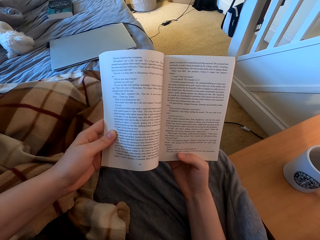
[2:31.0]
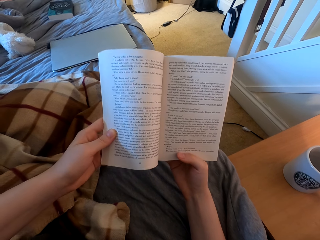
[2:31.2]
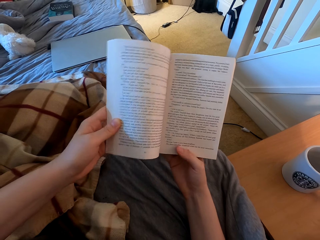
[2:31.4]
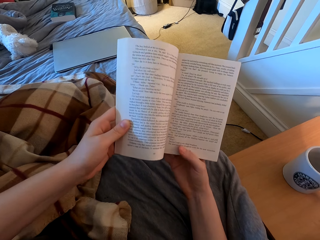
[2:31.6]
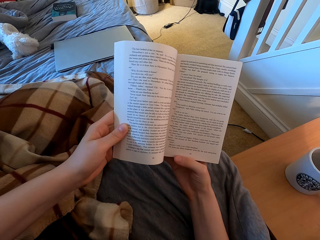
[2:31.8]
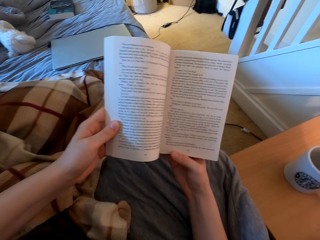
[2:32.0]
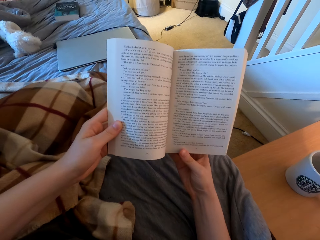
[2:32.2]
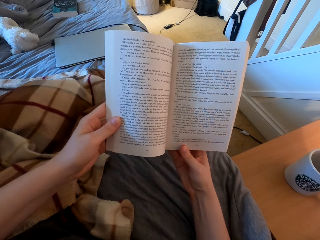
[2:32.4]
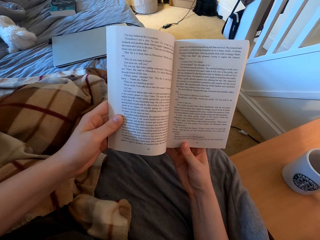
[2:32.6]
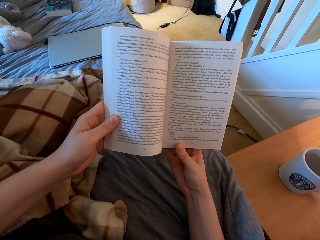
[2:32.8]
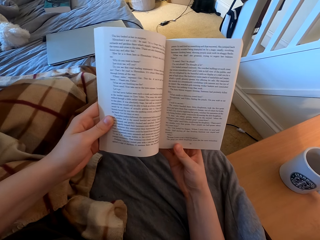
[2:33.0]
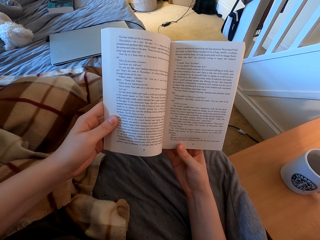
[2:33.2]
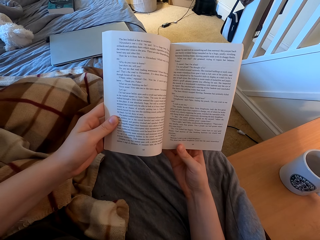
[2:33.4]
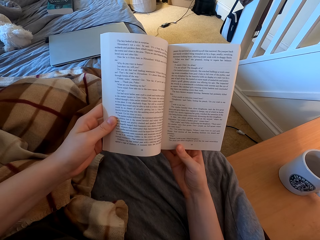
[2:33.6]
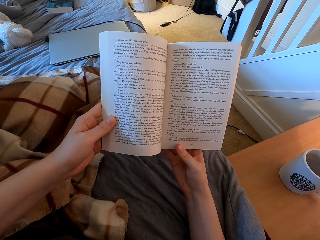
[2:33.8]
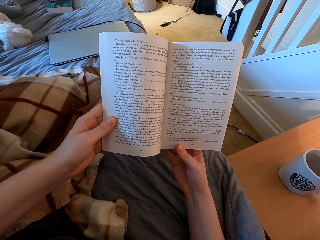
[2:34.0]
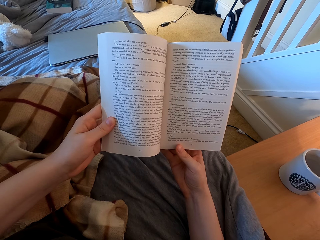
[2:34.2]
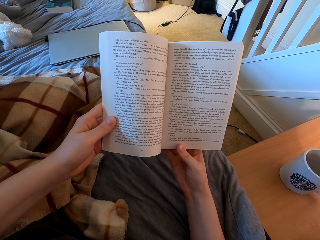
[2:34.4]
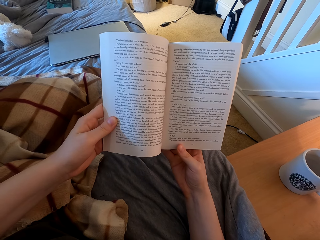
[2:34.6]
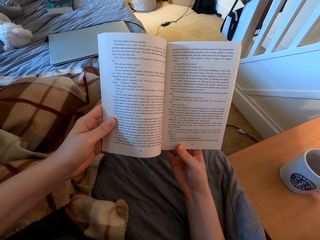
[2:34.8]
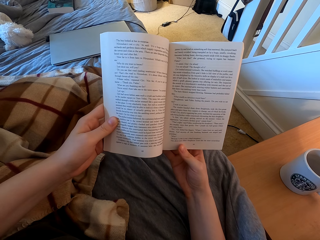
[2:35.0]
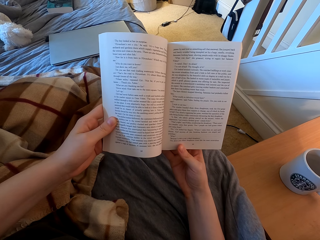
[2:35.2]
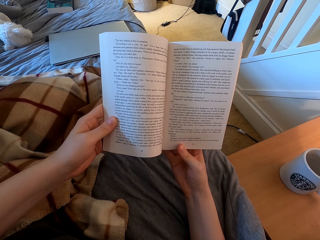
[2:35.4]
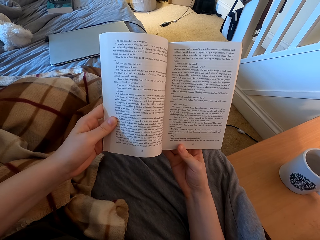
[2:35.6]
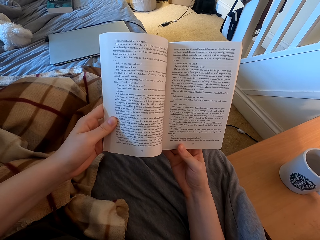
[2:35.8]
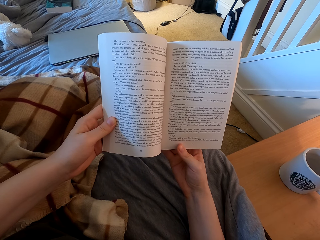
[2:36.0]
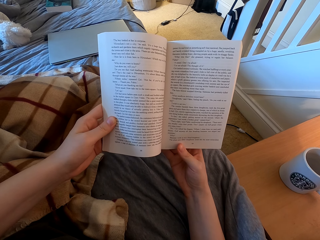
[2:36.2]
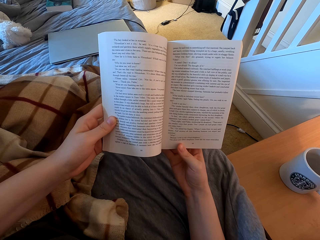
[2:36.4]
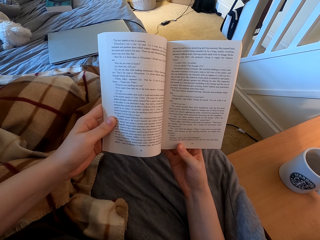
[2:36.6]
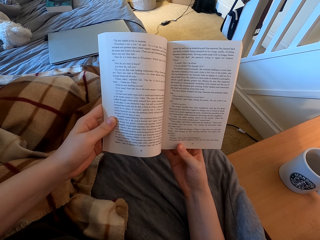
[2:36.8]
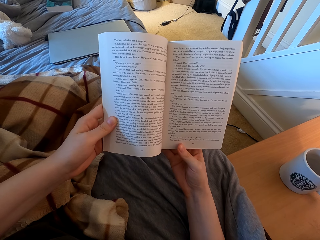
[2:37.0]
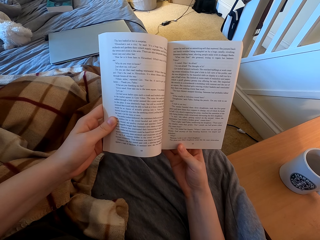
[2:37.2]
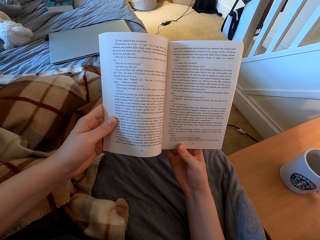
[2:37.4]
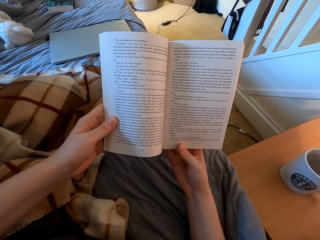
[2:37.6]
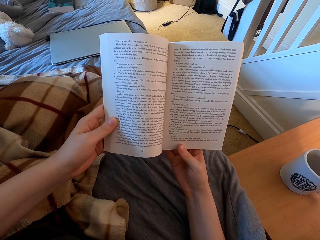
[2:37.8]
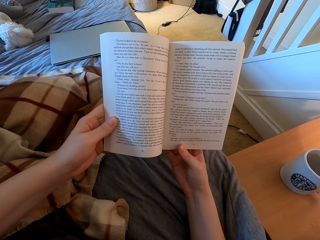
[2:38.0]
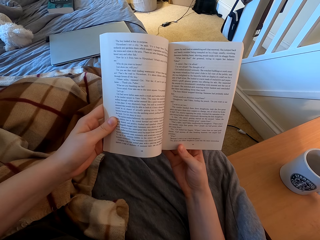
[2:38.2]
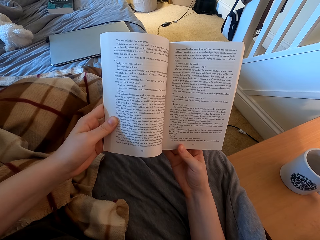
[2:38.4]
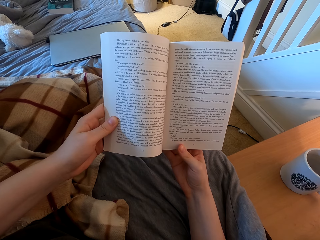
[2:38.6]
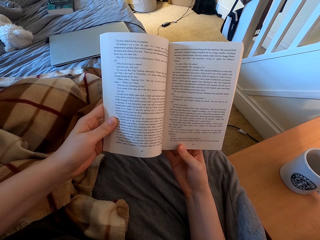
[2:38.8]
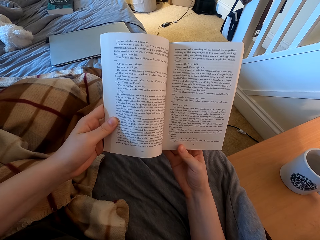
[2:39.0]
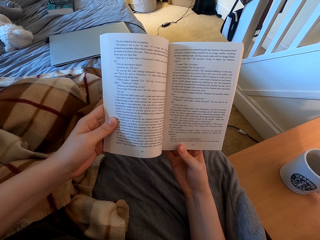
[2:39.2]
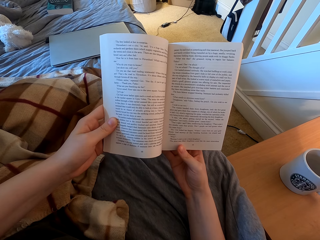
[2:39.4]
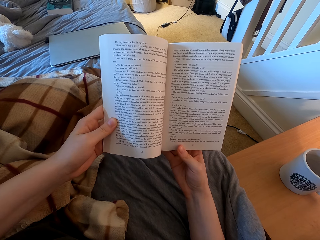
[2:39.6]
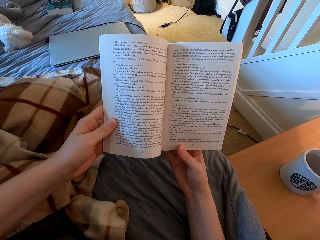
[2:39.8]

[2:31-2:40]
The camera wearer lifts the book and reads the book.

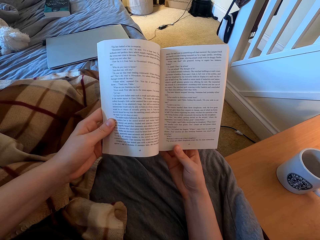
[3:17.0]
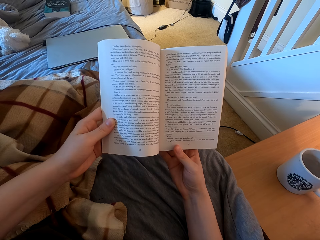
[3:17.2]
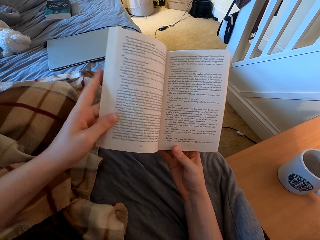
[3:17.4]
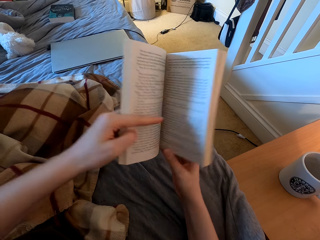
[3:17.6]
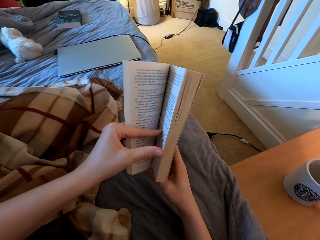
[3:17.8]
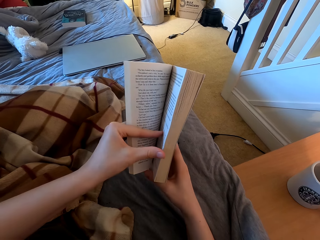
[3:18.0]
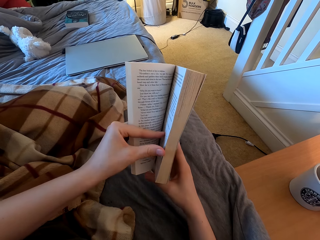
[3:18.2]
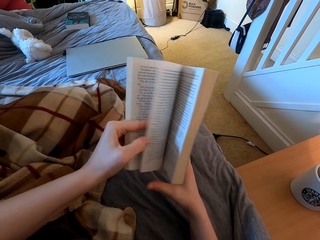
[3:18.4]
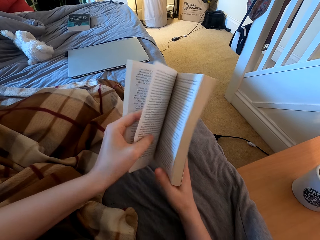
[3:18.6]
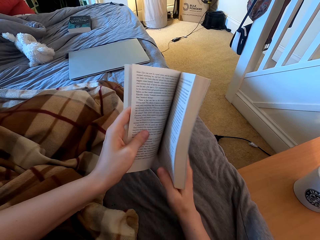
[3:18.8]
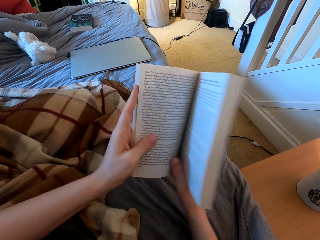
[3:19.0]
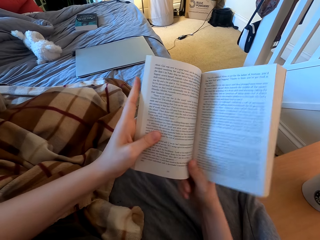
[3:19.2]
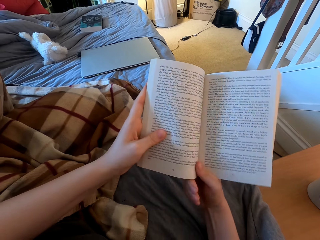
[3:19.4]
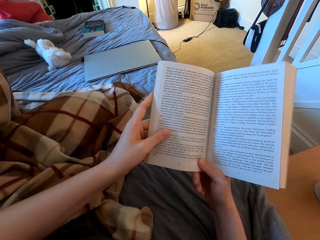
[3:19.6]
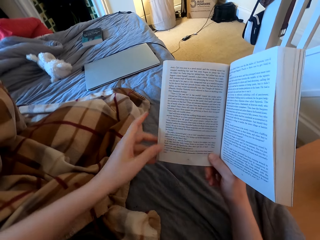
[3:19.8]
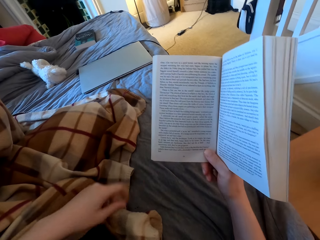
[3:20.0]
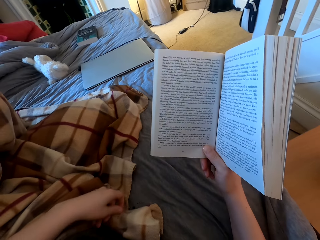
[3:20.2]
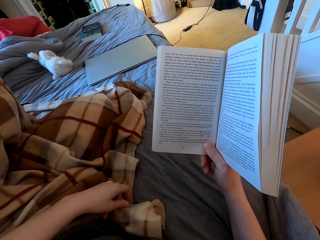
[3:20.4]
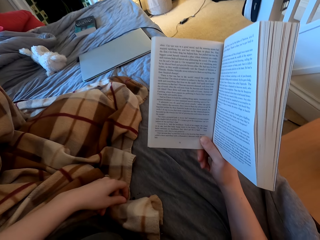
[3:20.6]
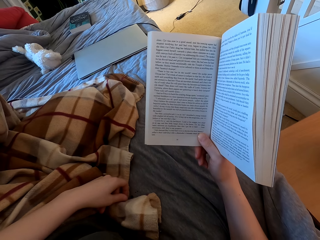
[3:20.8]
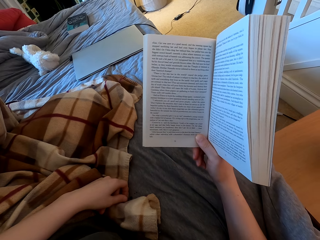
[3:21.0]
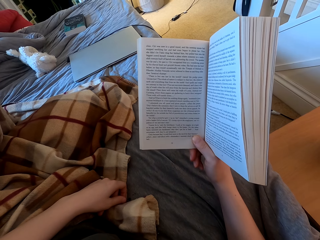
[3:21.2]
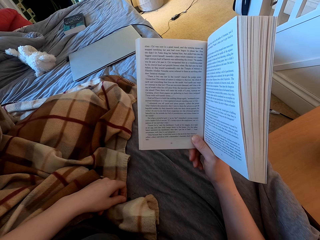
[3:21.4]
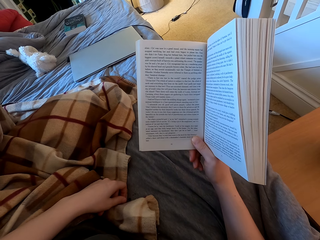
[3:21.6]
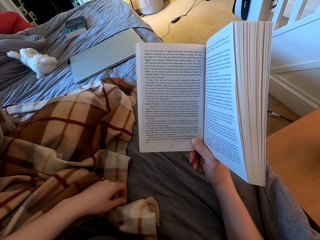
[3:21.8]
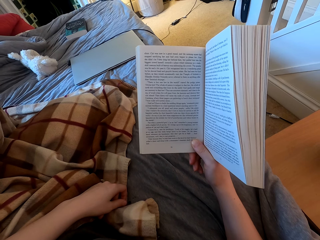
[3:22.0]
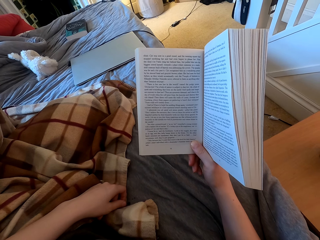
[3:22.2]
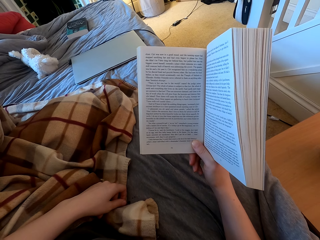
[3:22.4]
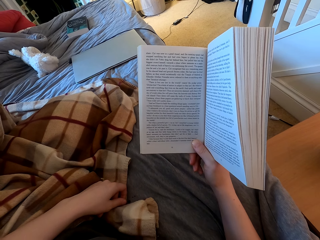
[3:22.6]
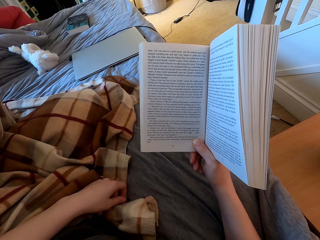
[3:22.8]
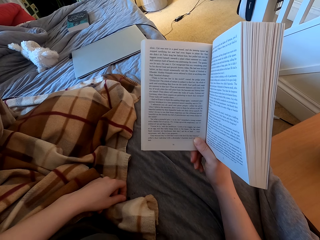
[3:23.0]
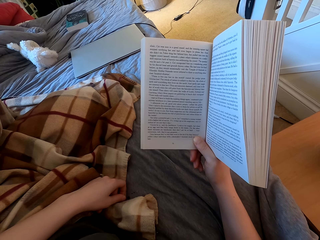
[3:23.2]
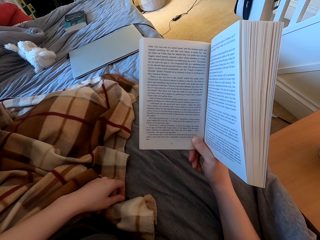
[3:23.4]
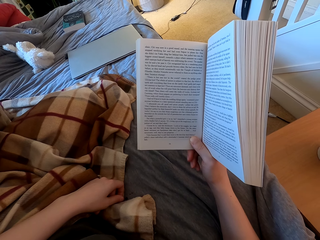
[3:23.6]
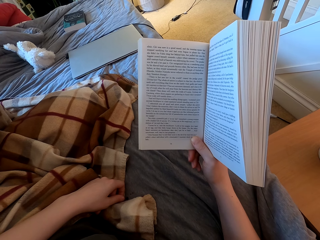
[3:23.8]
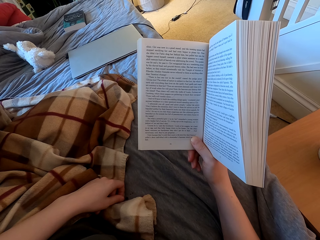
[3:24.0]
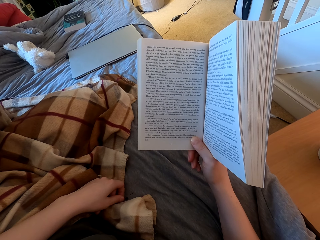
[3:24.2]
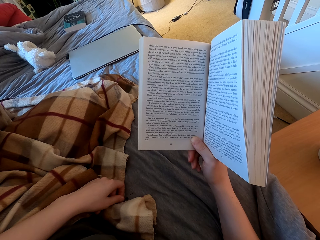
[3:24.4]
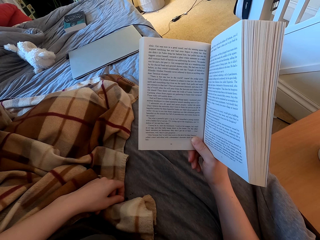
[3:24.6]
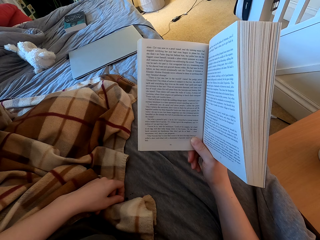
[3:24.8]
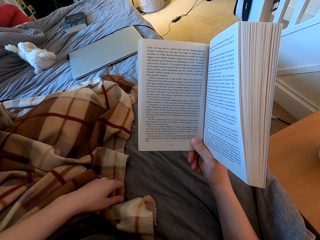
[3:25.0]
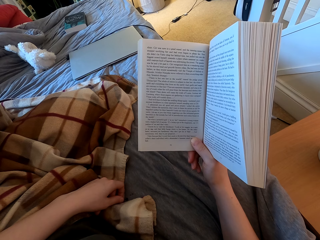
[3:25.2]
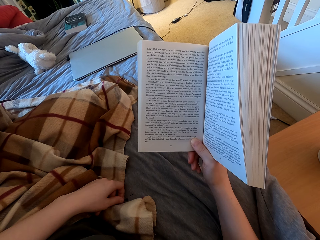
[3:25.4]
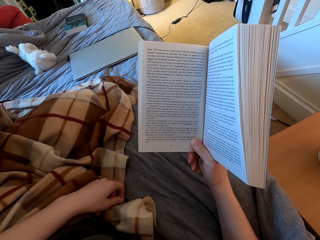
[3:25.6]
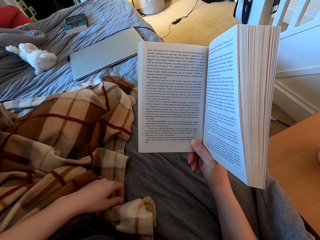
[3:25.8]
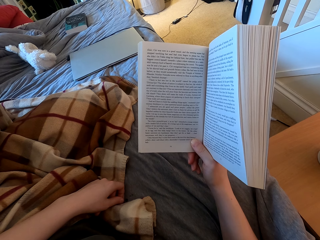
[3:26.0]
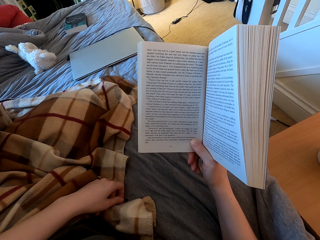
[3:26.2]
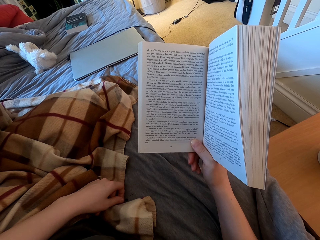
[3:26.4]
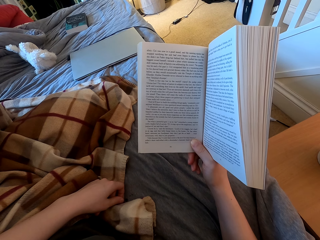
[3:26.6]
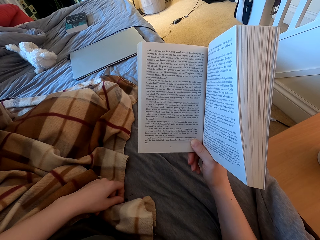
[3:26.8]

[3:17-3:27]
The camera wearer peruses the book. They open a page, put the hand down and read the book.

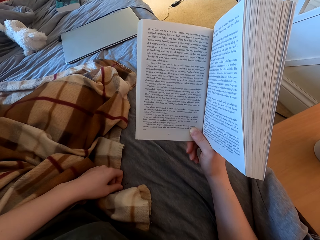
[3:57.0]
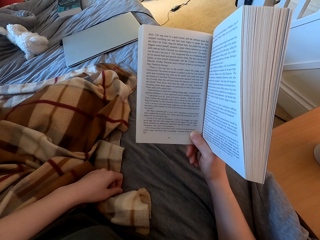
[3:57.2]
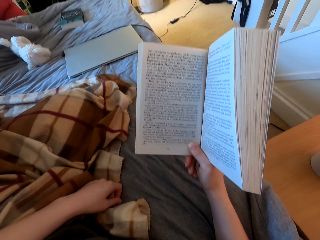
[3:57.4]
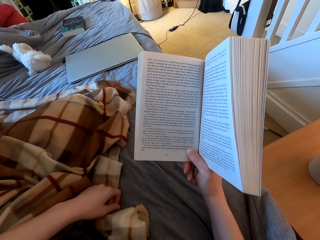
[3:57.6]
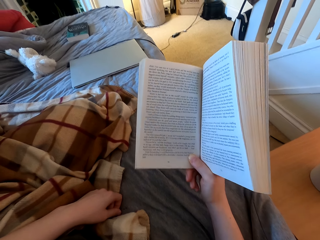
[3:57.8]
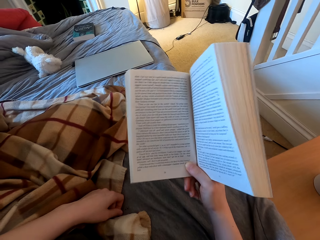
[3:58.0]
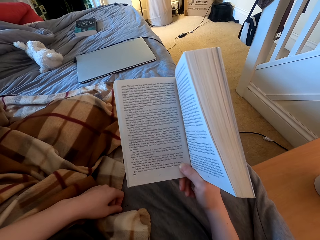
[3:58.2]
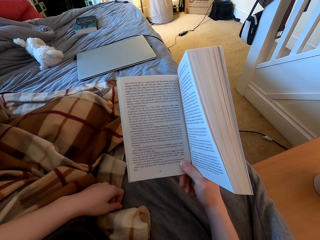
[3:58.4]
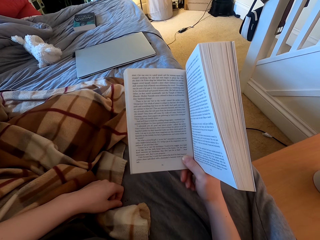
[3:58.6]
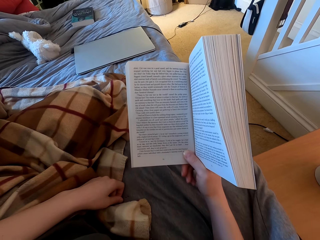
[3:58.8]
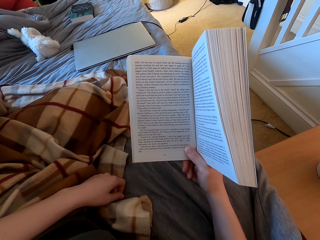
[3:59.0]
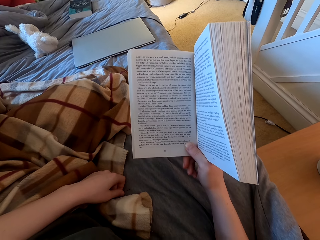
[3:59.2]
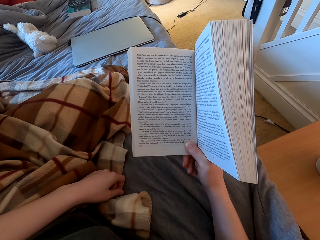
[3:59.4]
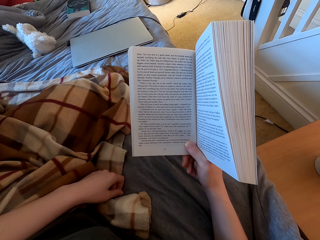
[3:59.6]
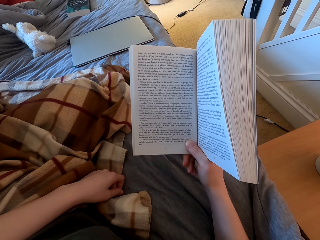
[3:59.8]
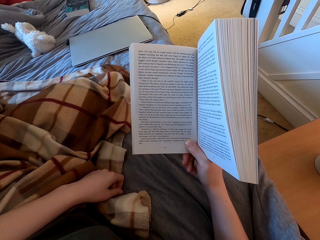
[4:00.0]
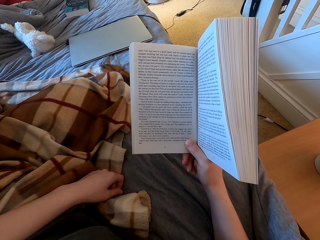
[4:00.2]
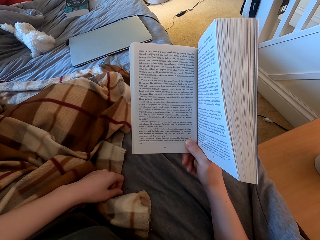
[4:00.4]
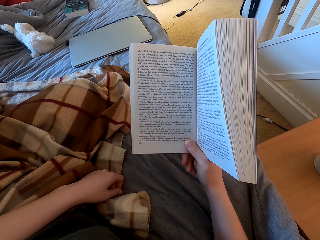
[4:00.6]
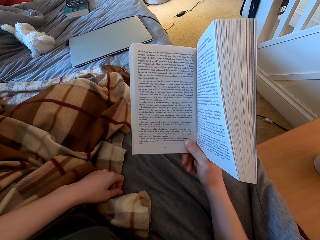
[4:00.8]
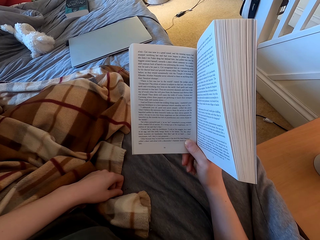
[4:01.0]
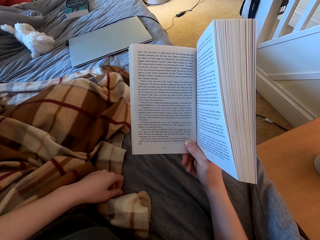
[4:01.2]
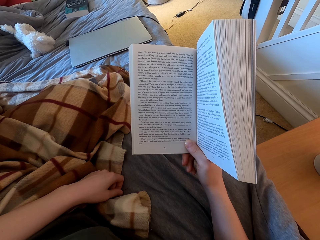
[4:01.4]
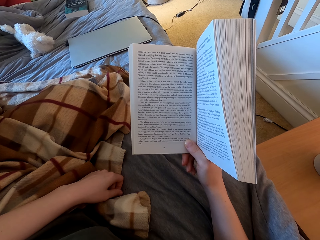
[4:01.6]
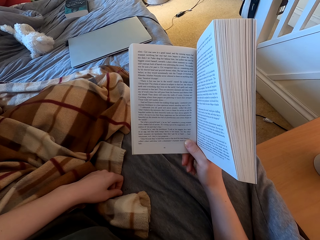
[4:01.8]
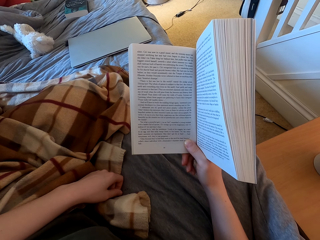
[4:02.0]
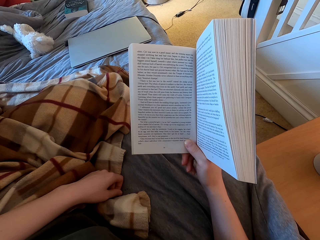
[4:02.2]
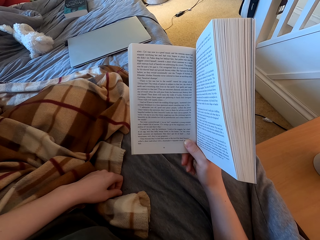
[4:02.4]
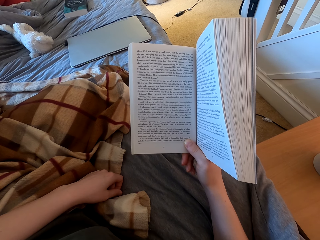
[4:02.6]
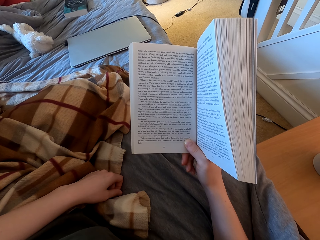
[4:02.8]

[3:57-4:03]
The camera wearer lifts the book and reads the book.
